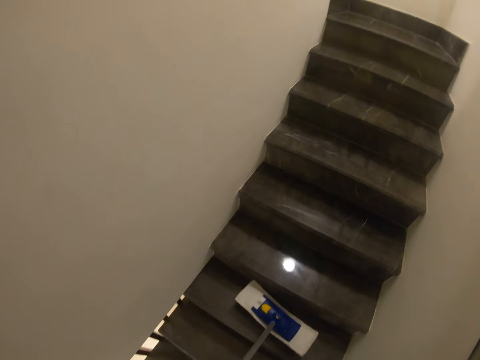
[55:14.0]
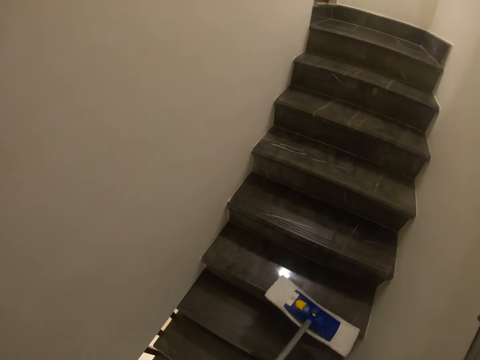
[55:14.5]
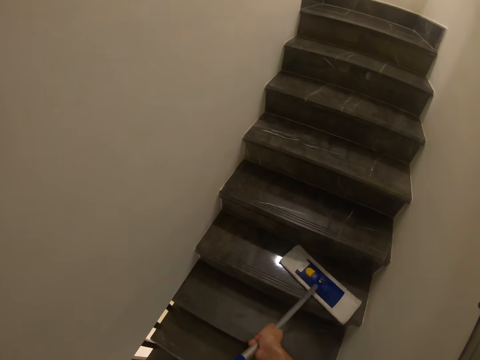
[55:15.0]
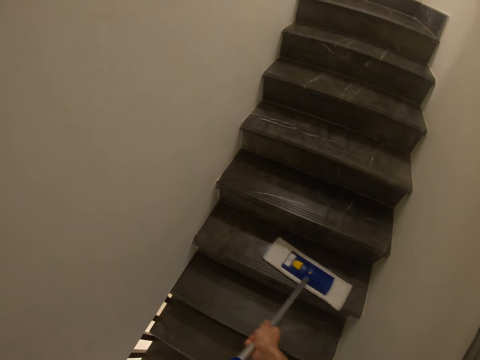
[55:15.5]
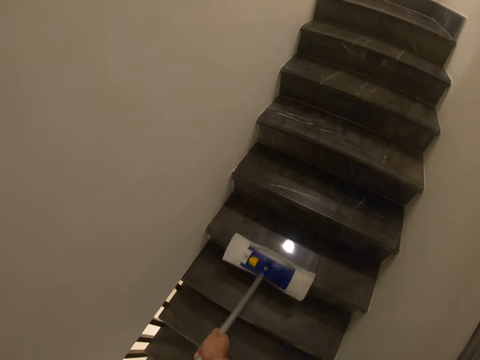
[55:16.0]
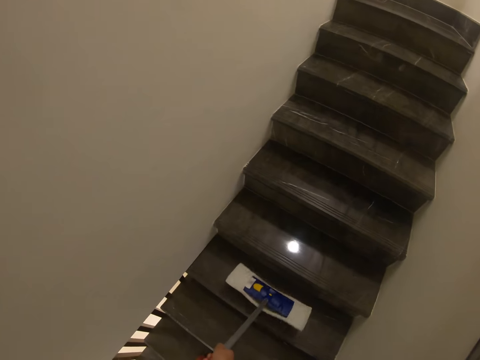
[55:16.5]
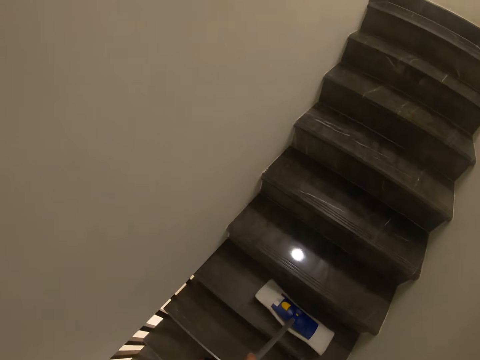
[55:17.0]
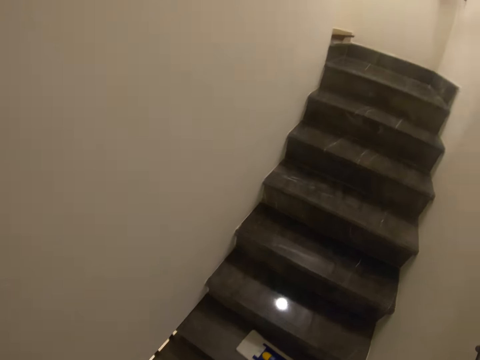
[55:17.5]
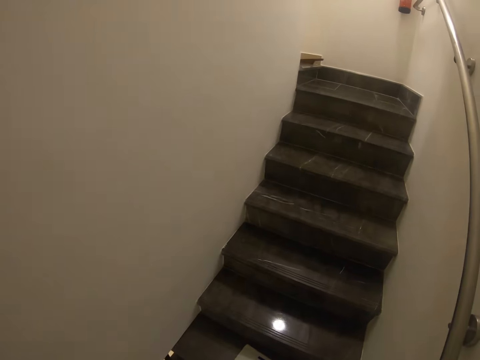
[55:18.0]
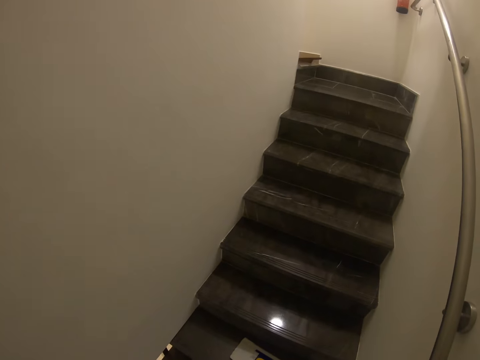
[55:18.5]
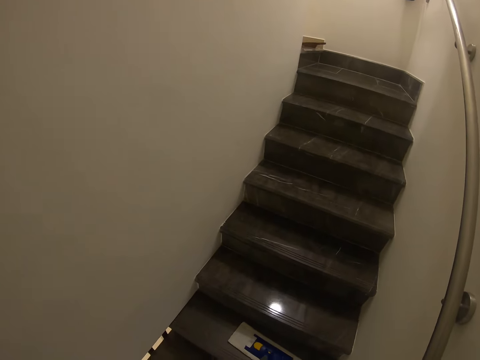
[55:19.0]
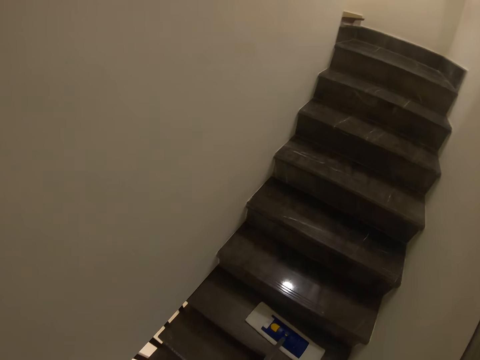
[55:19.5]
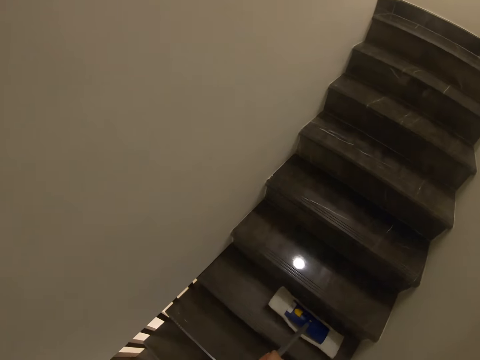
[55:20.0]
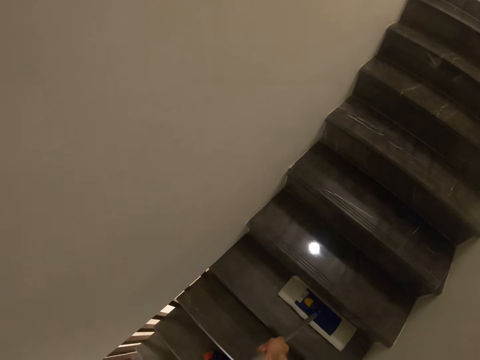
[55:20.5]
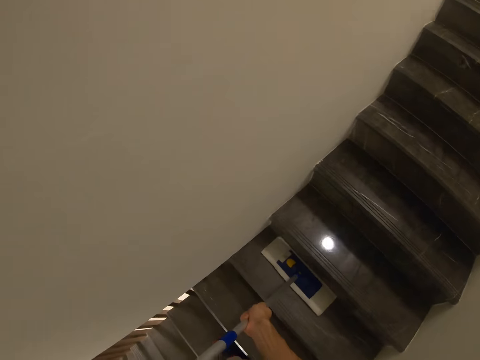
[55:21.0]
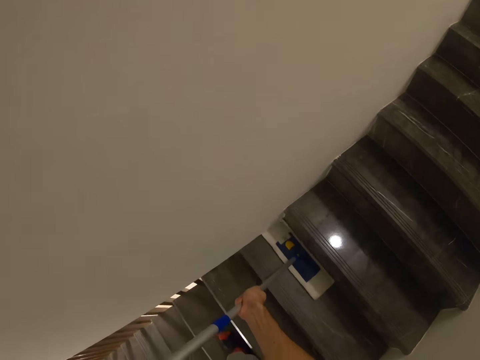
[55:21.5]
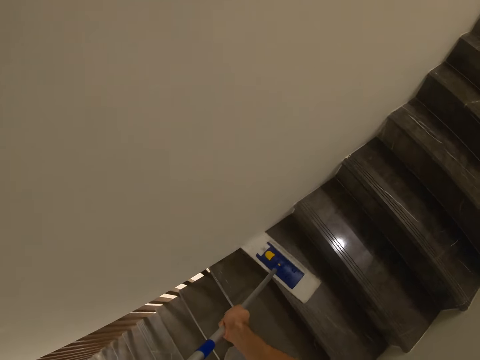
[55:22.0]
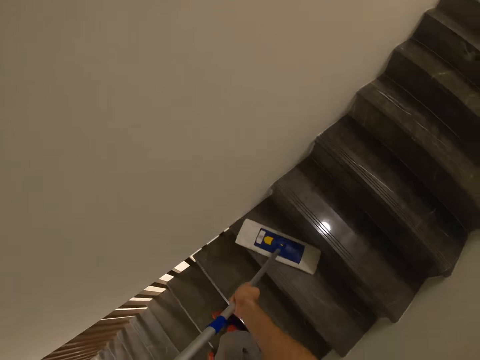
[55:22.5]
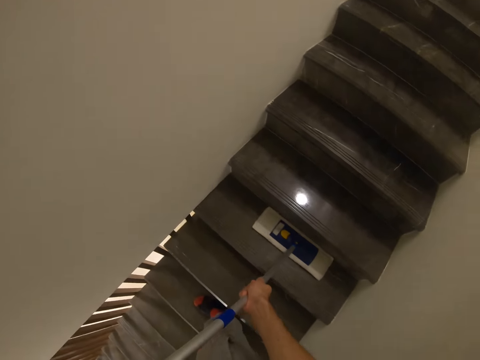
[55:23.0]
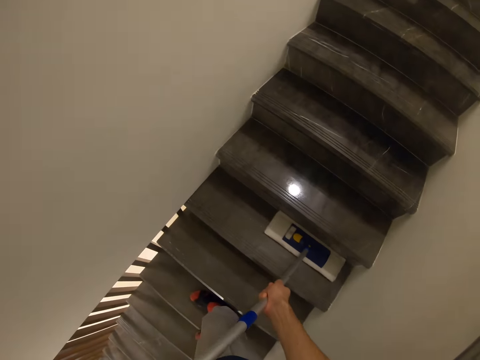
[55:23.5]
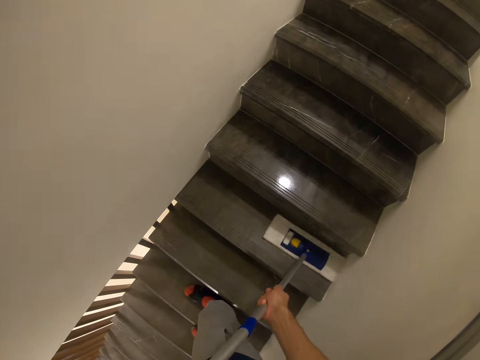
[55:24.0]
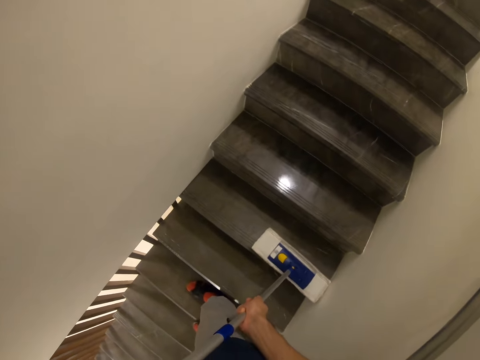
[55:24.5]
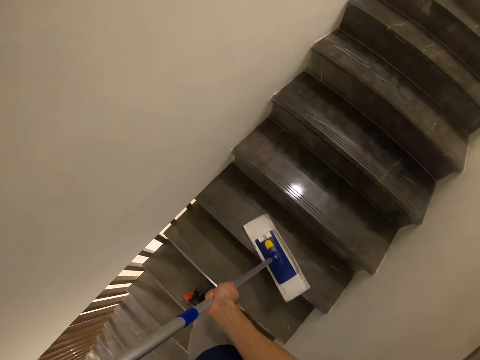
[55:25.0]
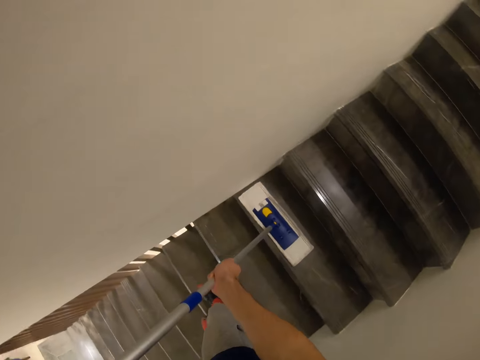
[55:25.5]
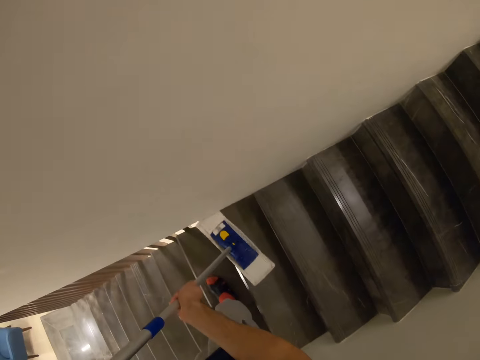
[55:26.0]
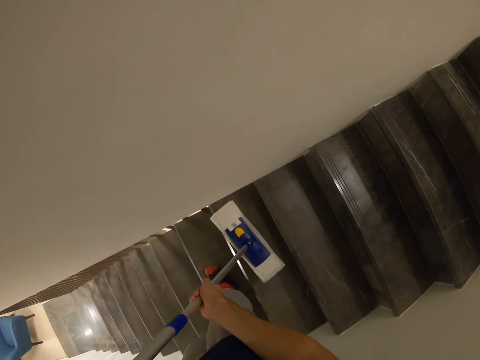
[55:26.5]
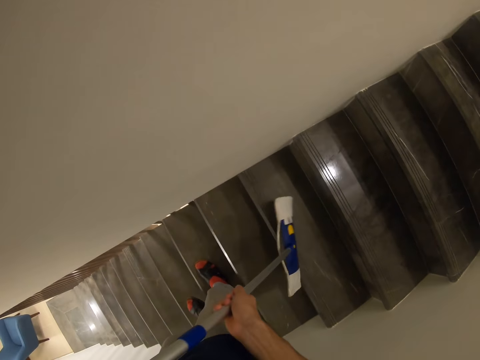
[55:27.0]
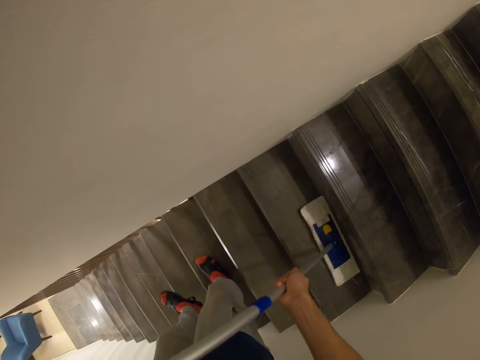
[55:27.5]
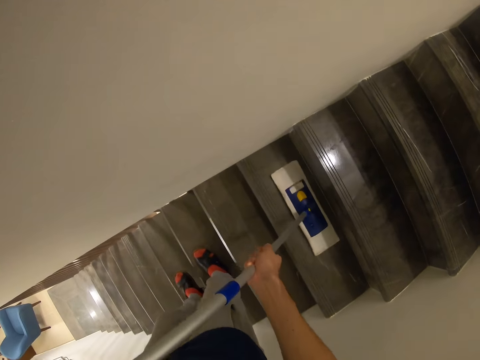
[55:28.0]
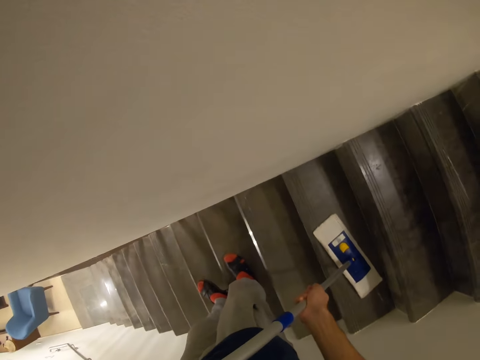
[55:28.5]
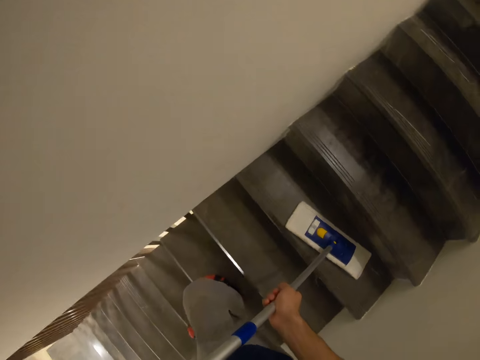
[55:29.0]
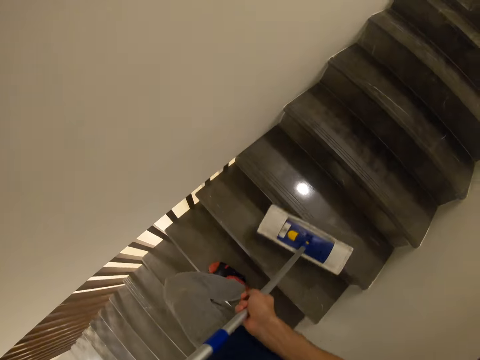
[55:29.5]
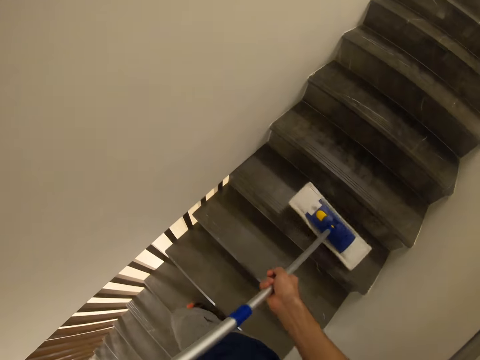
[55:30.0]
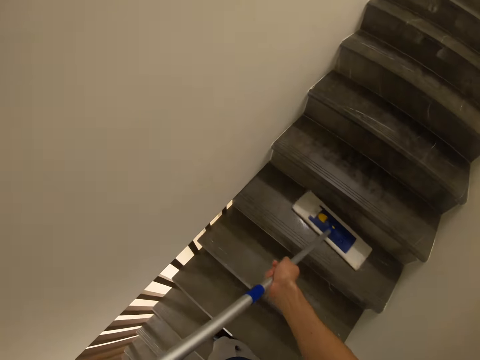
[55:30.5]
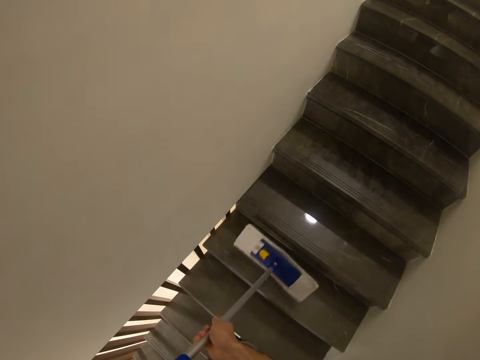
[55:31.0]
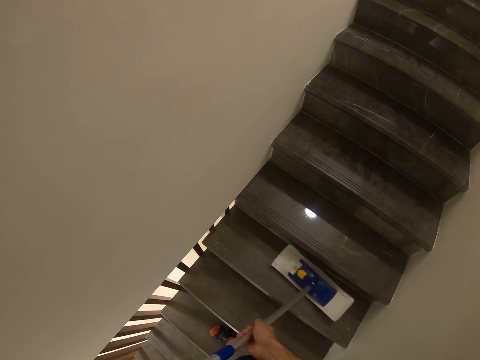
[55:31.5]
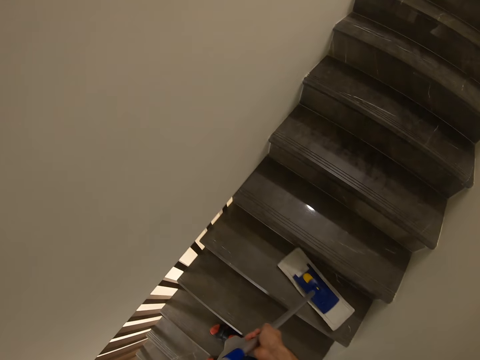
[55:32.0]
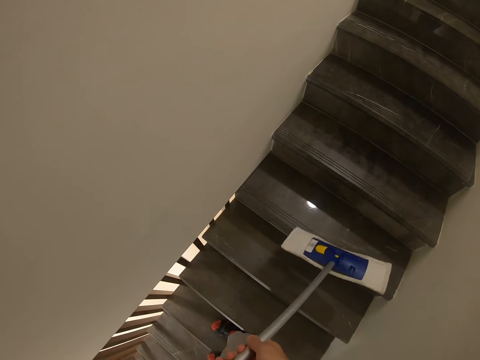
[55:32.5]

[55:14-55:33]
The camera wearer looks at the stairs. They sweep the stairs. They descend on the stairs.

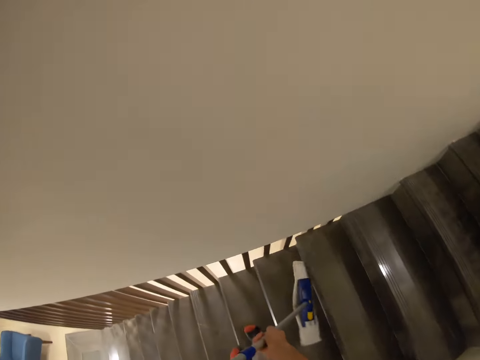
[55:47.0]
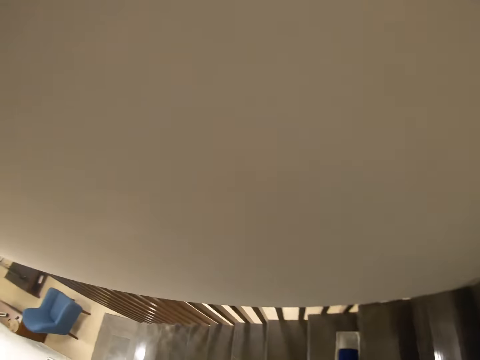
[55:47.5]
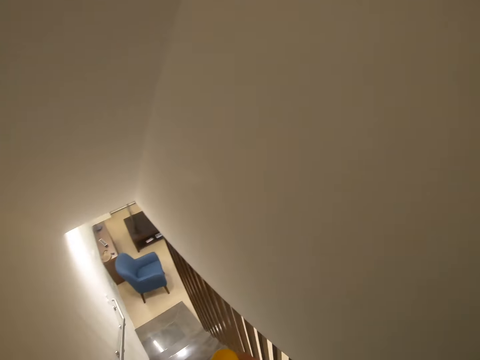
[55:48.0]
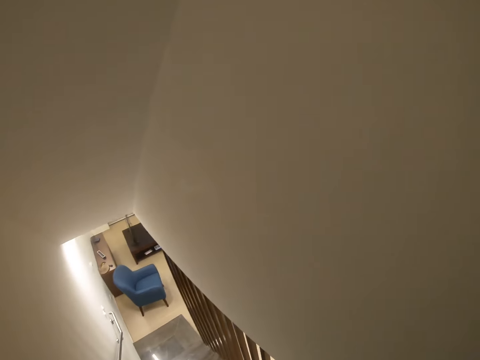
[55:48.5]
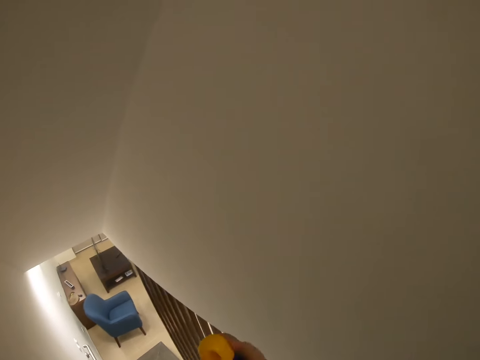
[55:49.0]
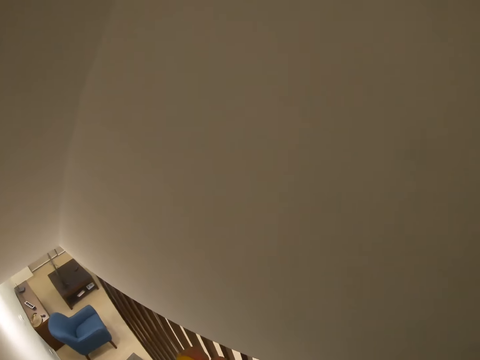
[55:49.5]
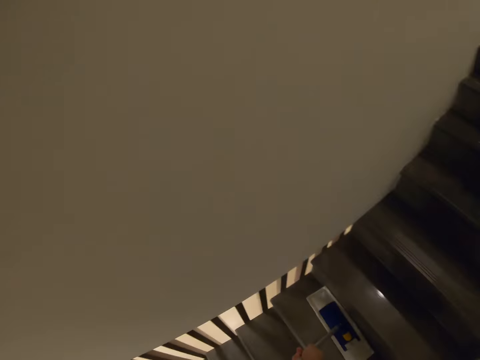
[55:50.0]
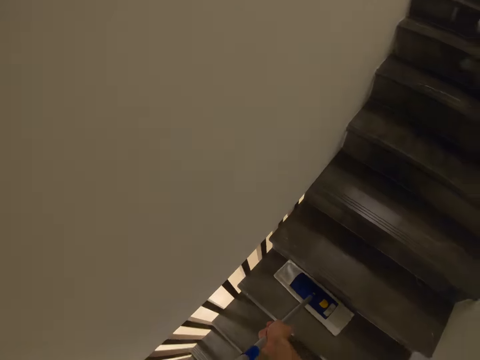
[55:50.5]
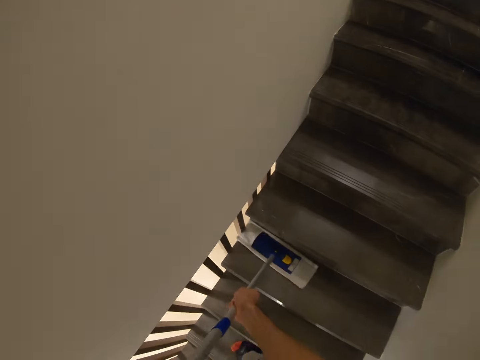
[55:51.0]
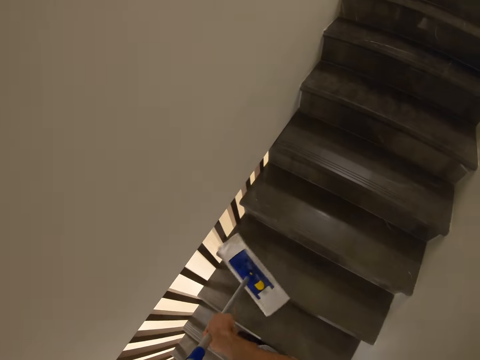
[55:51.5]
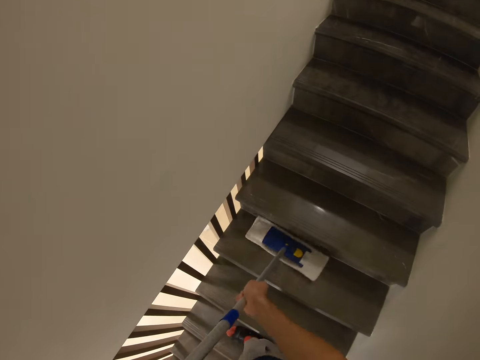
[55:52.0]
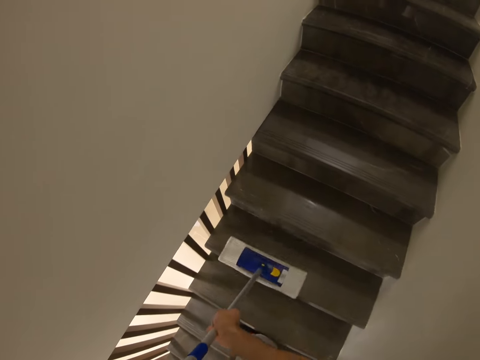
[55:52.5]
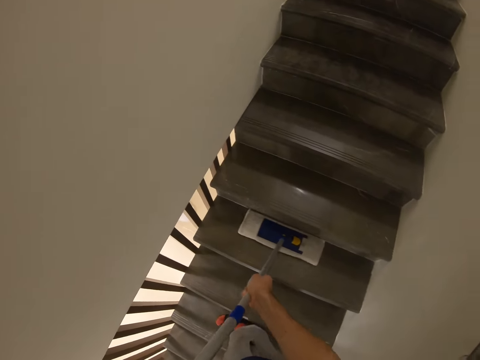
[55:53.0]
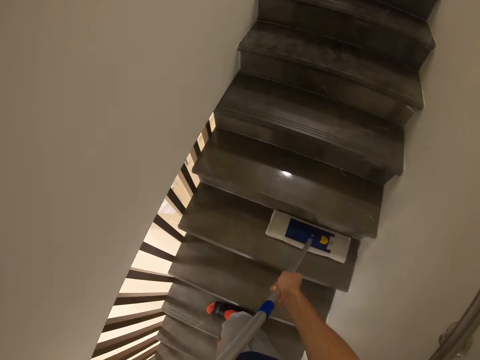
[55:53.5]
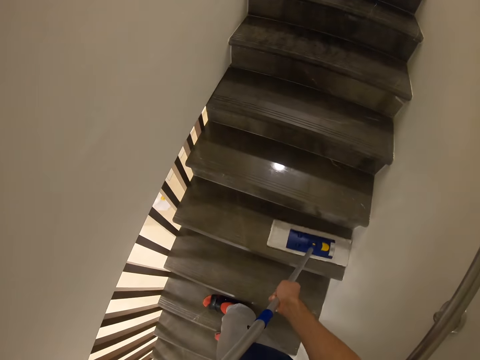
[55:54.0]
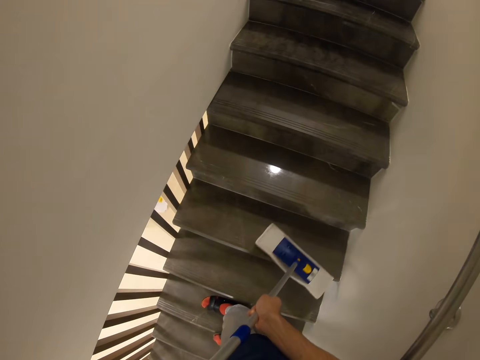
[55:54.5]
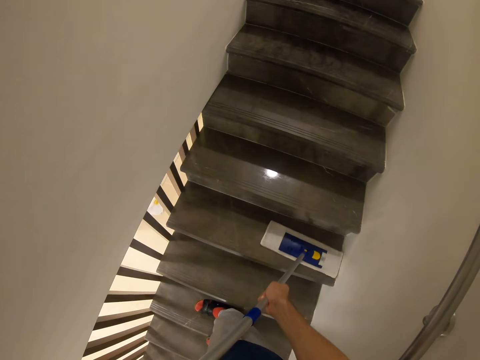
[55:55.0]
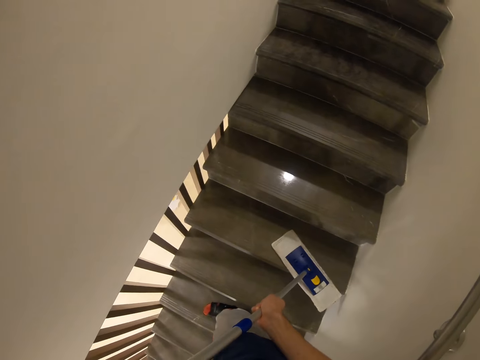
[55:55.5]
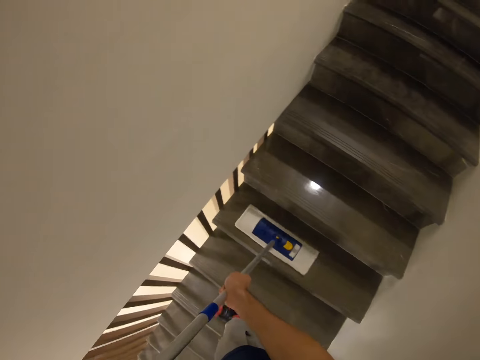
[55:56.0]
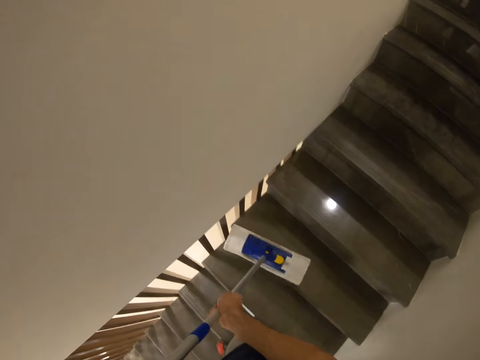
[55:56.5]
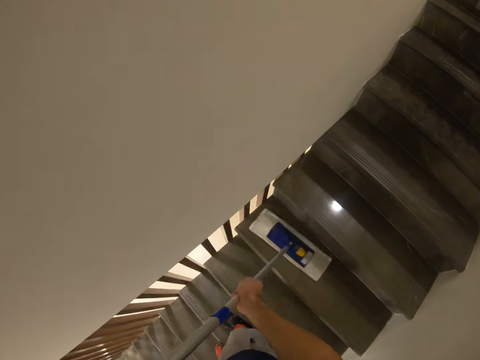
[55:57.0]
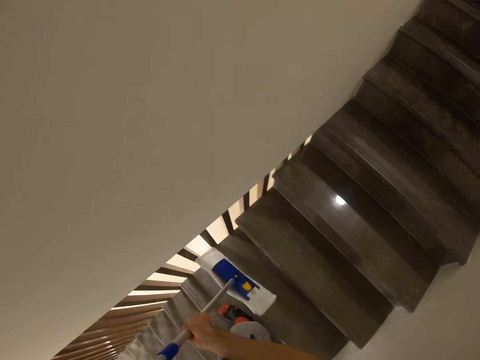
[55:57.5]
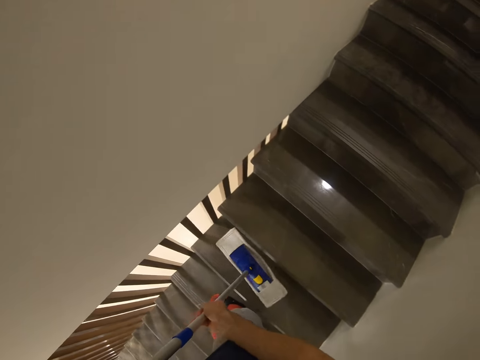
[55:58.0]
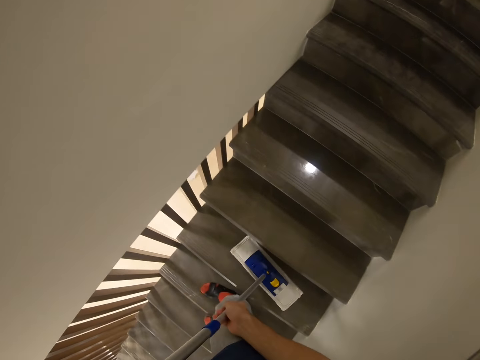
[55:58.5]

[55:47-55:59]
The camera wearer looks around. They mop the stairs.
